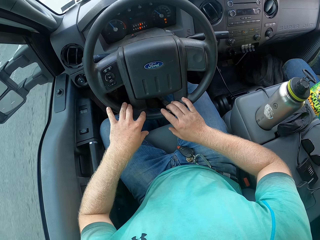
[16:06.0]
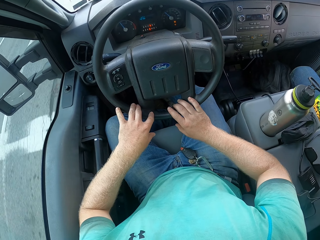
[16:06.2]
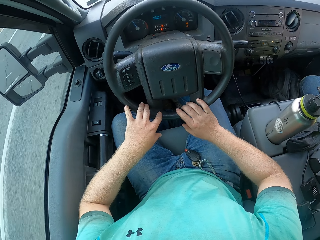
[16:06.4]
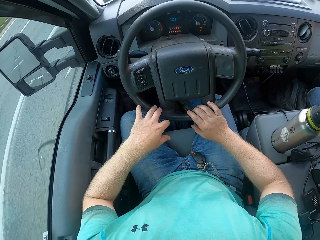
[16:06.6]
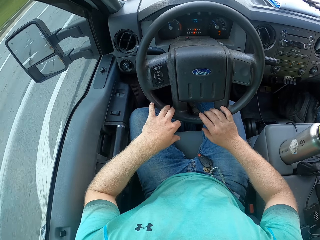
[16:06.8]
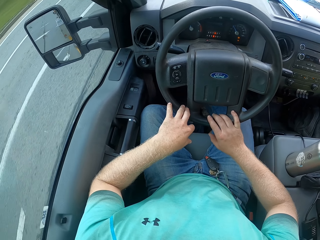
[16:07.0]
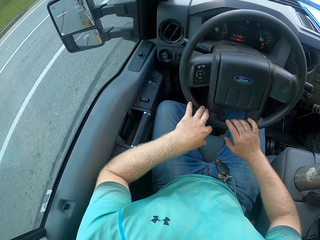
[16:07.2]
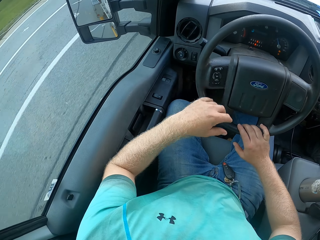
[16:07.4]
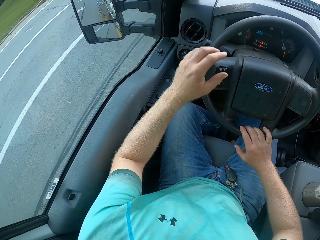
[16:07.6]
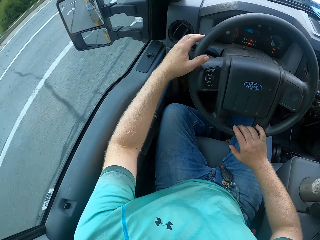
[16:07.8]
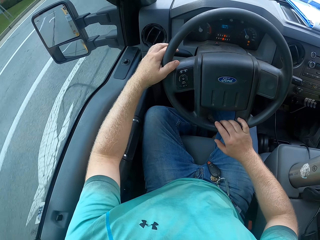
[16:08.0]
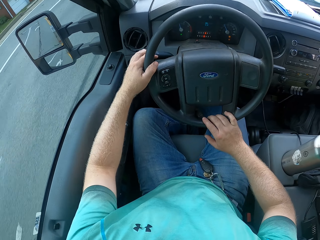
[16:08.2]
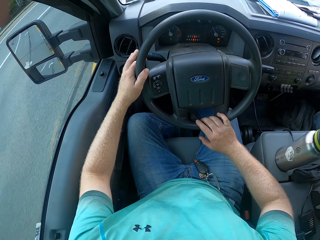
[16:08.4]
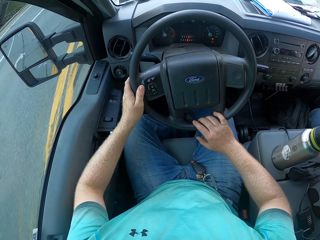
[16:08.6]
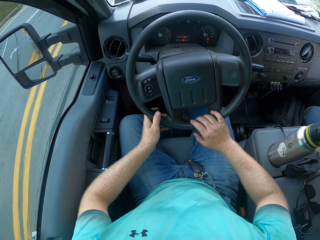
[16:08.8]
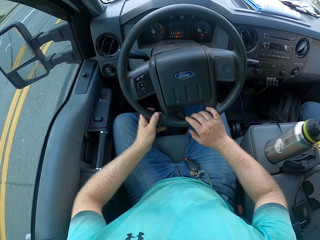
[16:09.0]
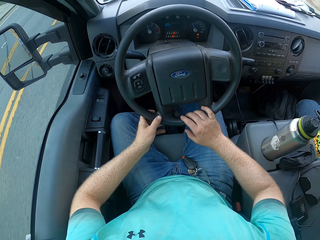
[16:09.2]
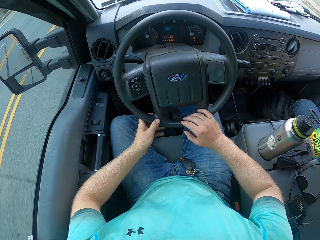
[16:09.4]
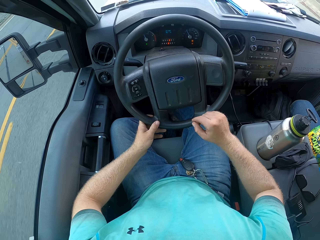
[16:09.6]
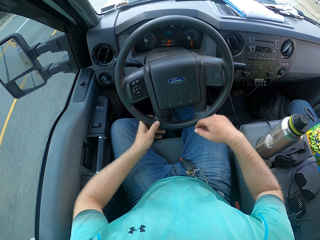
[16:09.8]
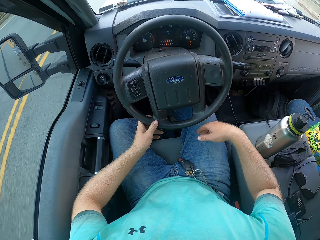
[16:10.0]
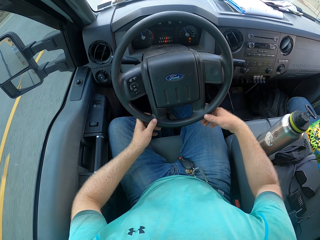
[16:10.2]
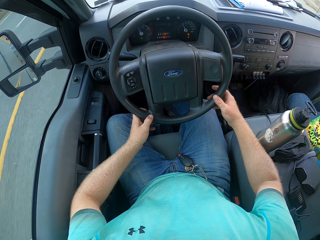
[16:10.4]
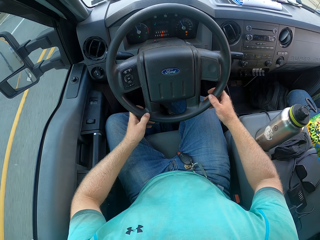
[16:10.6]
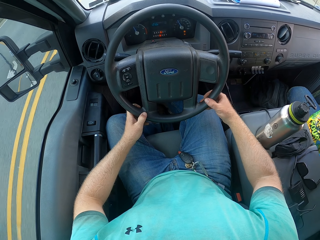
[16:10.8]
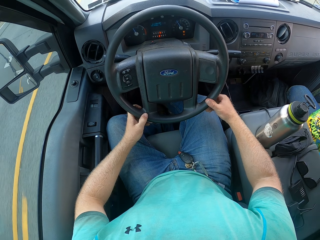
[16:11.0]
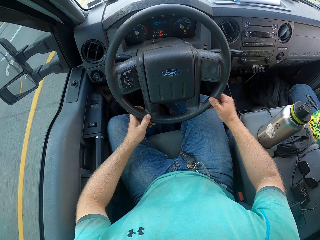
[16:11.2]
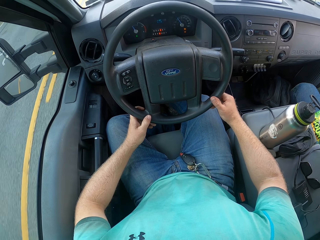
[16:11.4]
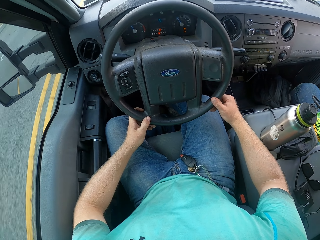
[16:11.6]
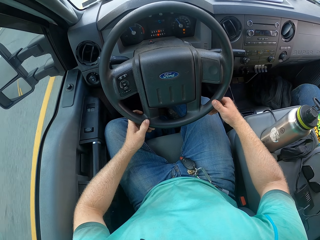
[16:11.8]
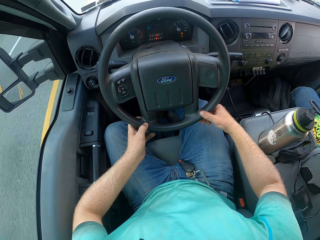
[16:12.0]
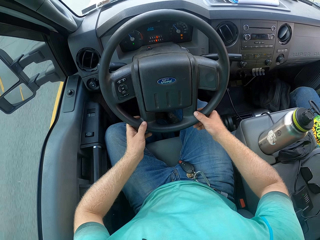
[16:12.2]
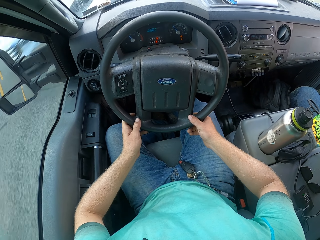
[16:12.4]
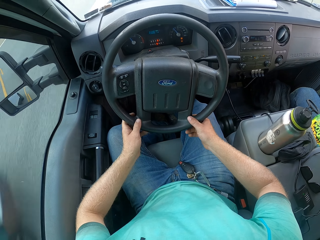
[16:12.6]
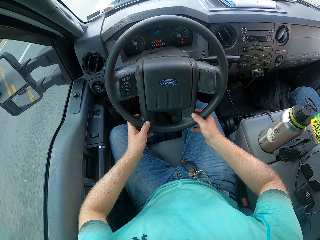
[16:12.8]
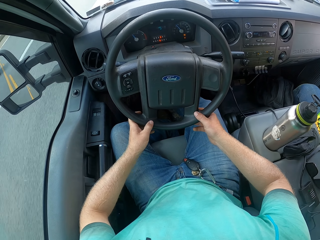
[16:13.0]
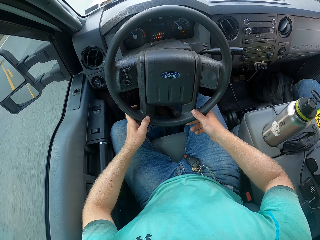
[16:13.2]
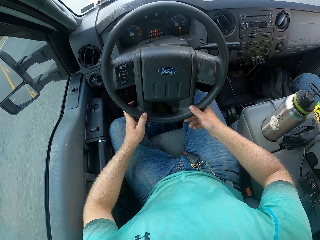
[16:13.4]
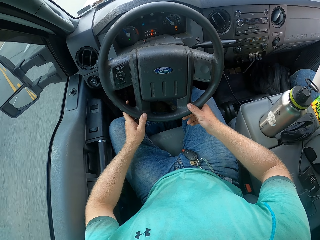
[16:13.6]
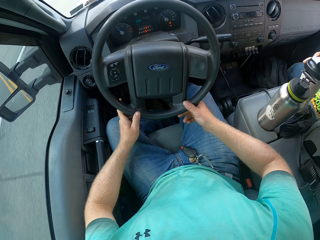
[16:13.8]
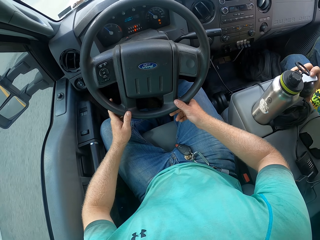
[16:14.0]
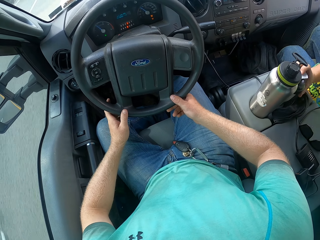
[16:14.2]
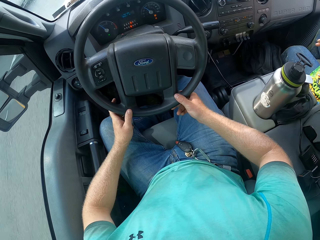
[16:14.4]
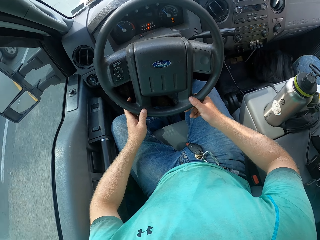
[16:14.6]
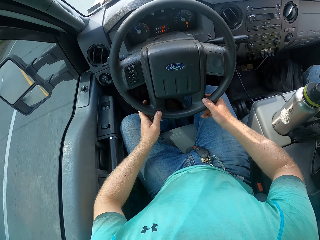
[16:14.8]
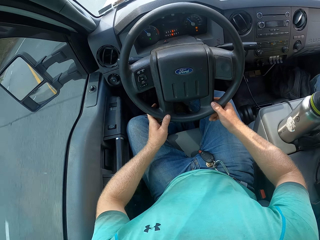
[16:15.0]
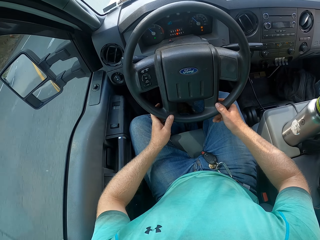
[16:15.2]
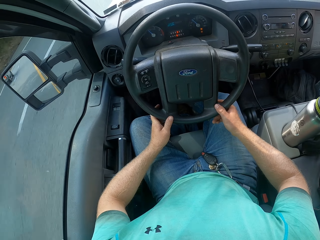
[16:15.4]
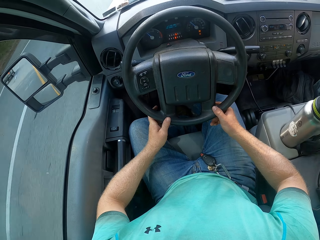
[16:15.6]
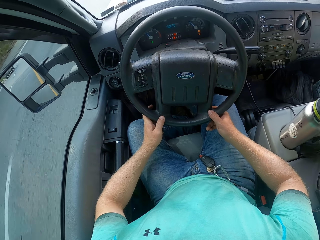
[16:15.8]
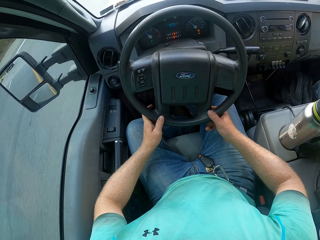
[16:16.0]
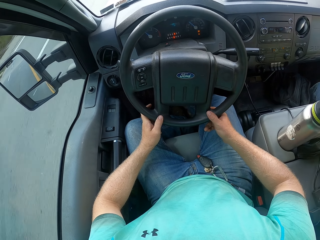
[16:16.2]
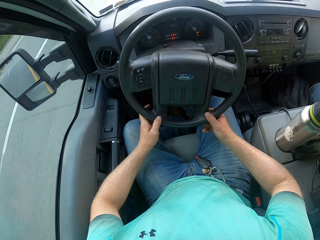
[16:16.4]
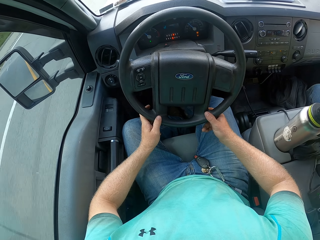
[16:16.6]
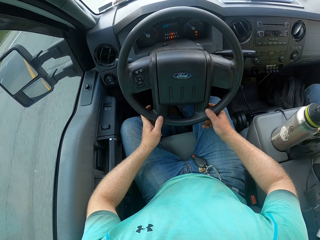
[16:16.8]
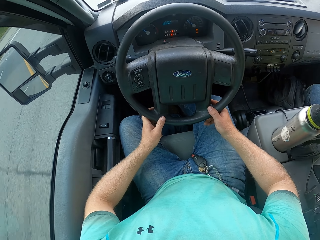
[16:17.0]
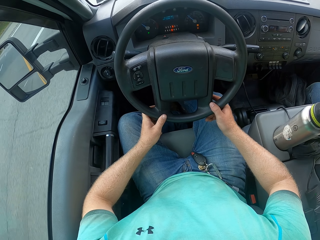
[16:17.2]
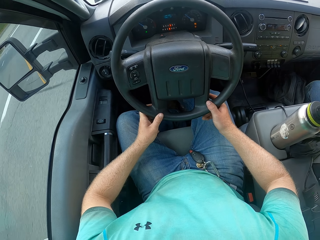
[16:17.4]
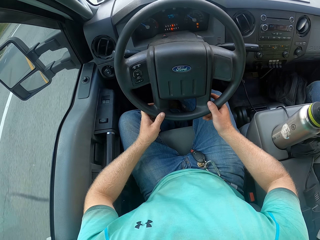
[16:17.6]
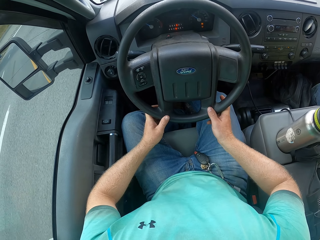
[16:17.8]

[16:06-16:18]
The camera wearer pushes the indicator stalk. The man drops the cup in the cup holder in the car with his right hand.

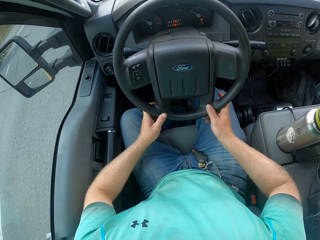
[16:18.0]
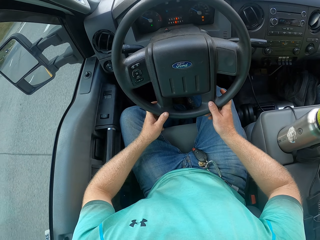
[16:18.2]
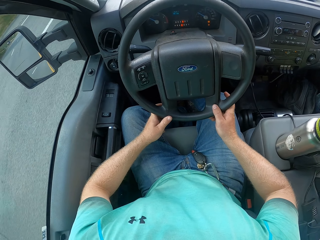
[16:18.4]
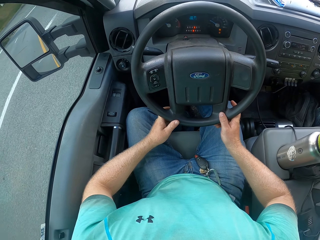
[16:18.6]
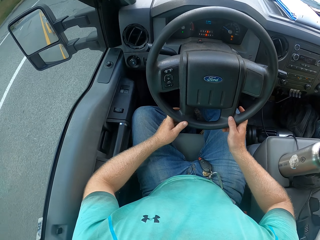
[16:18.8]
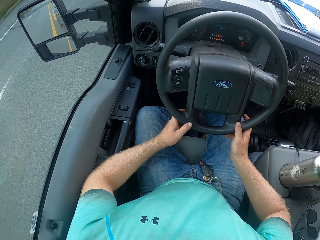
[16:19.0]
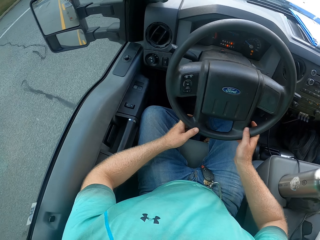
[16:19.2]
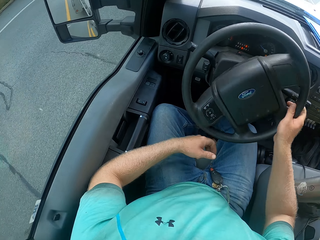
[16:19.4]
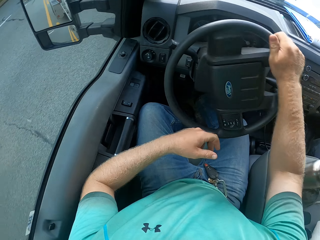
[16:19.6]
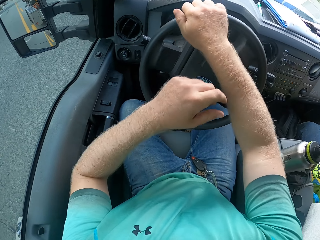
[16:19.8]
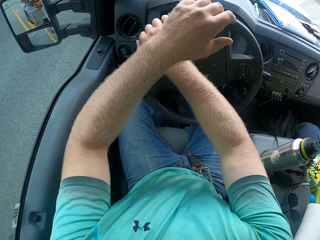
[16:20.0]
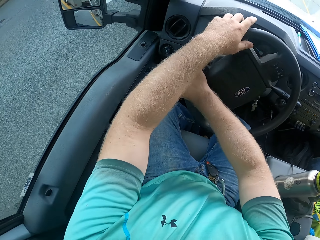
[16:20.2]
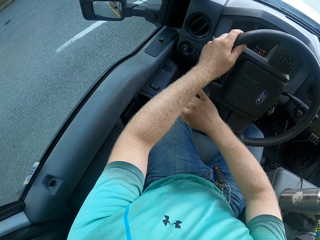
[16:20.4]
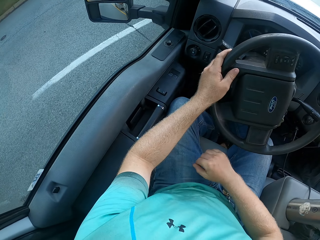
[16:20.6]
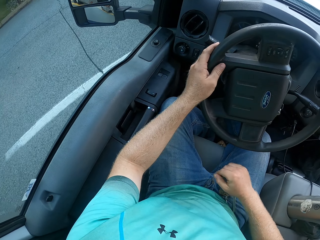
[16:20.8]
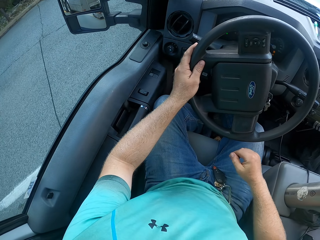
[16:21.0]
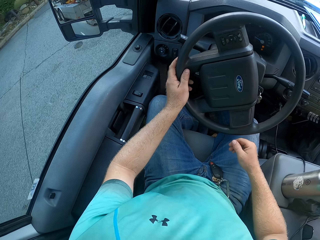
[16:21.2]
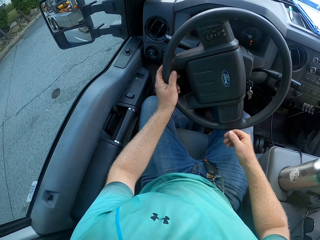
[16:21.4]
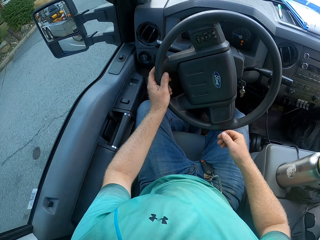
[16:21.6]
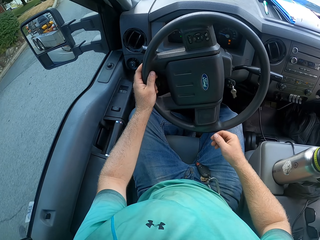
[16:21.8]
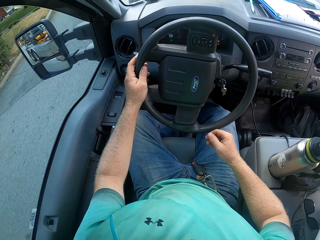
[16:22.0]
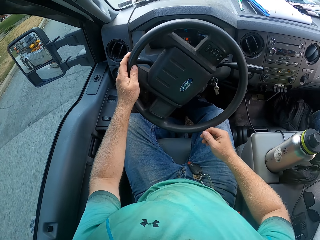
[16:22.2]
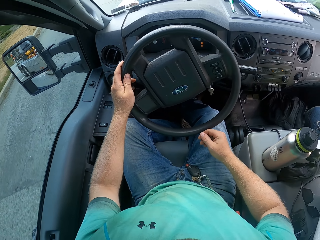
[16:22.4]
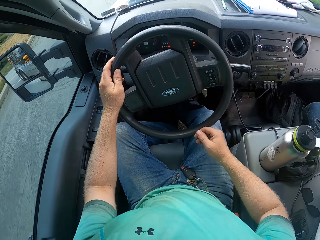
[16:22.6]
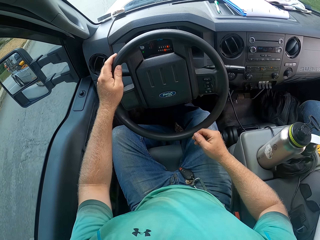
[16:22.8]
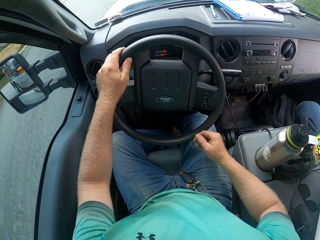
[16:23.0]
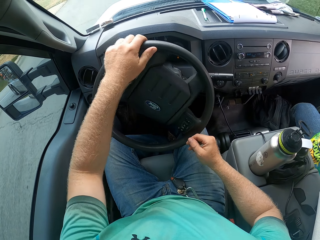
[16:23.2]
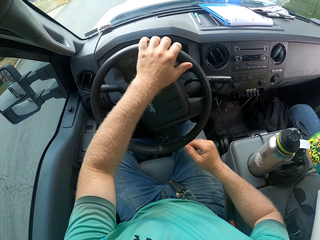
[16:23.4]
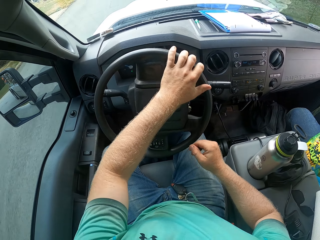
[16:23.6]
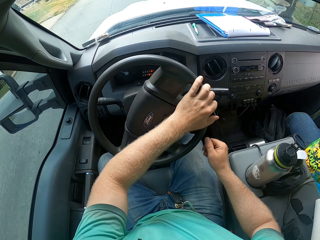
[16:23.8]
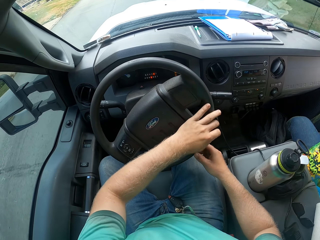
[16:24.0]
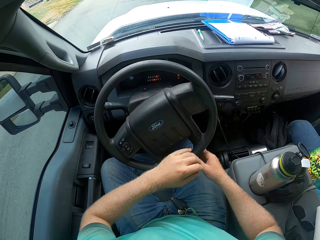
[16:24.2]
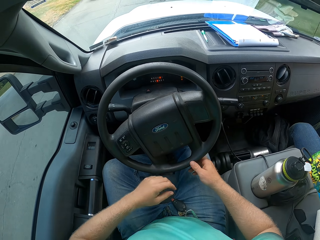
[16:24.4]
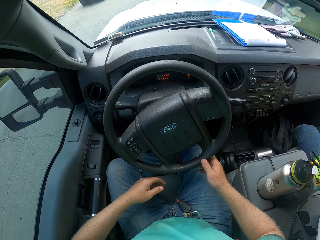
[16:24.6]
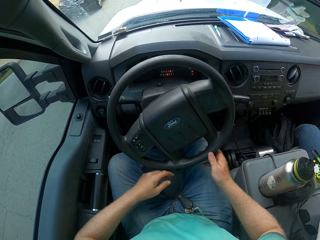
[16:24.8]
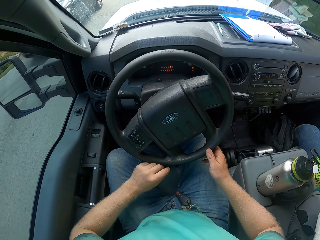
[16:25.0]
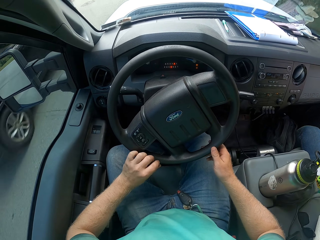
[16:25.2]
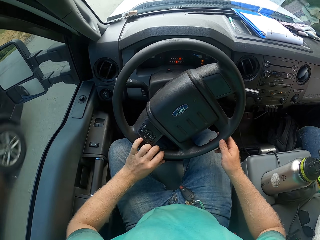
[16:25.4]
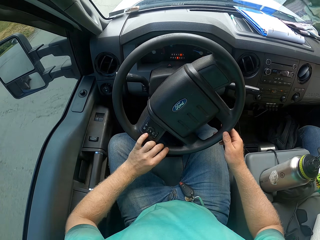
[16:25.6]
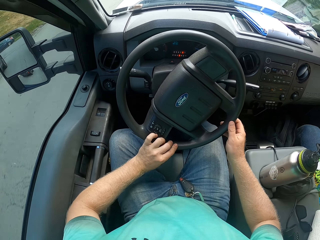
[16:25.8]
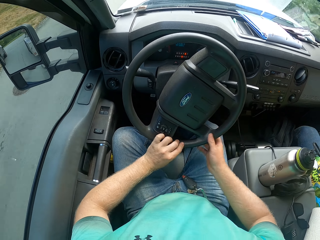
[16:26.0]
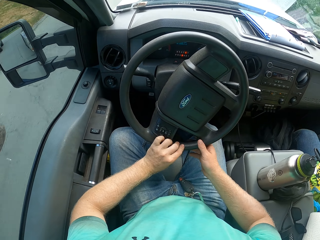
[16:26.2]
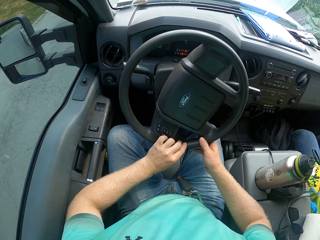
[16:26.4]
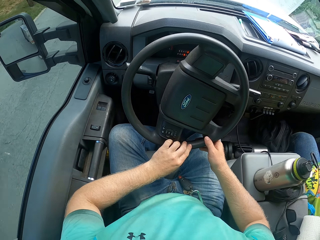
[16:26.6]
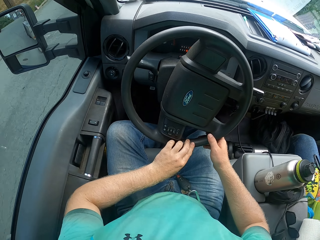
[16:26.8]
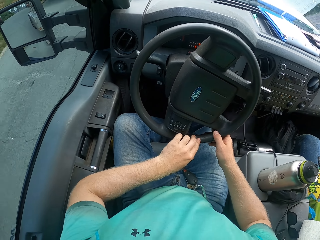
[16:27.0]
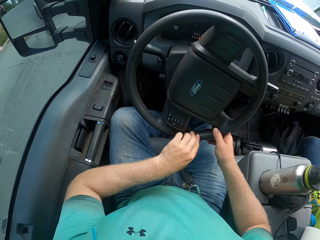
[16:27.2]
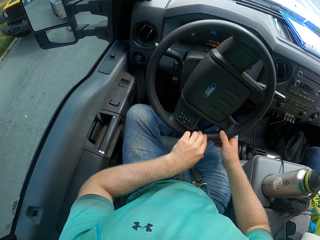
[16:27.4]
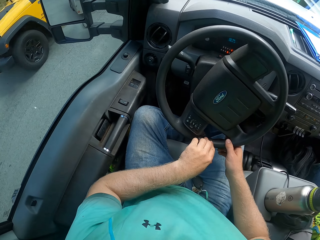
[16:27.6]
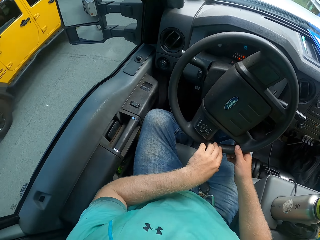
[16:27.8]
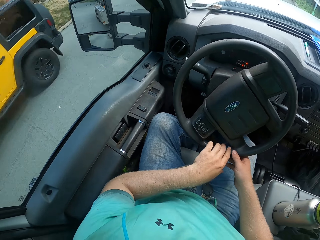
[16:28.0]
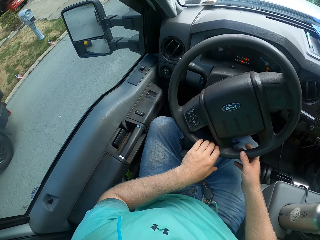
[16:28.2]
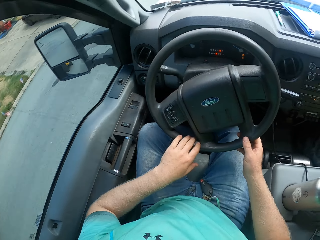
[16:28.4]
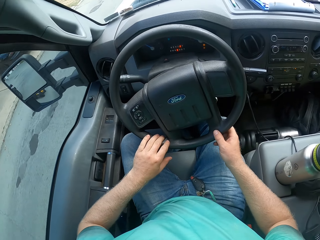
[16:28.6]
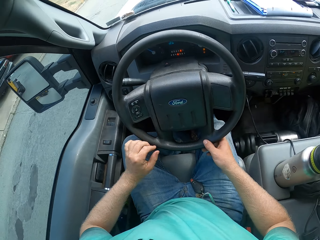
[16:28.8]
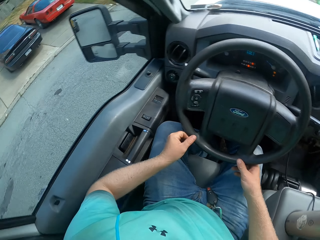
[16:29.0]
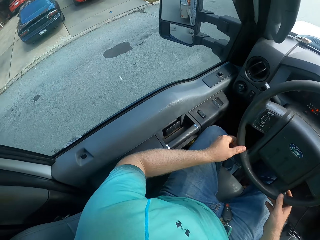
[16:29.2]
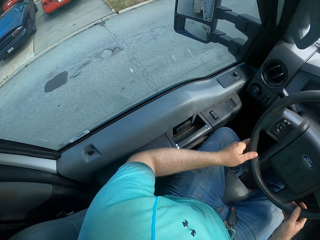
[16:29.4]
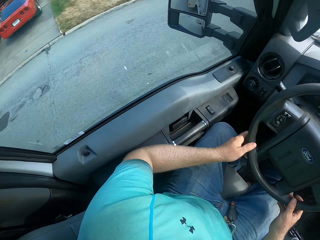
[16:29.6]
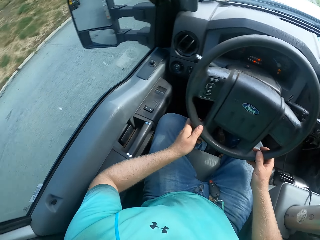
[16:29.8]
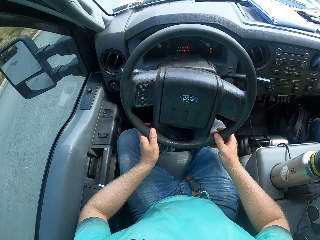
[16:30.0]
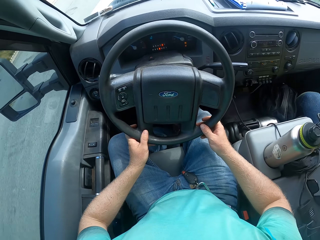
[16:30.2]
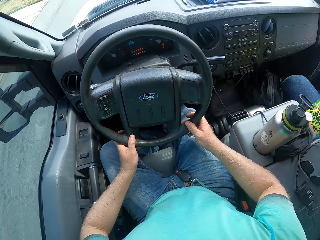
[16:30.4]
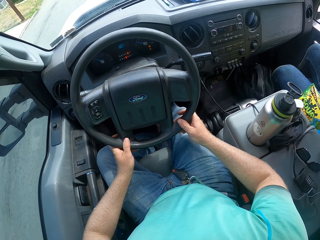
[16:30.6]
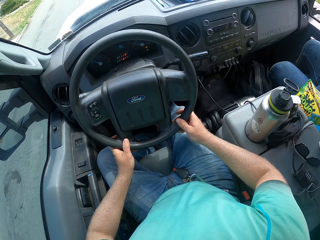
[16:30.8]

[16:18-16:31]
The camera wearer turns the steering wheel. They look at the side mirror and look around.
